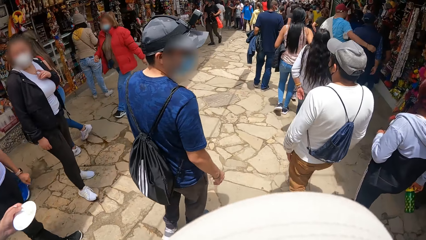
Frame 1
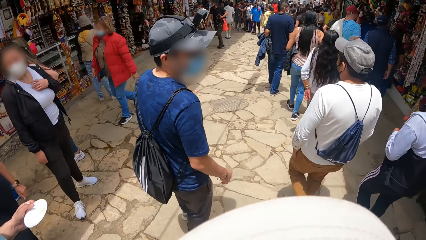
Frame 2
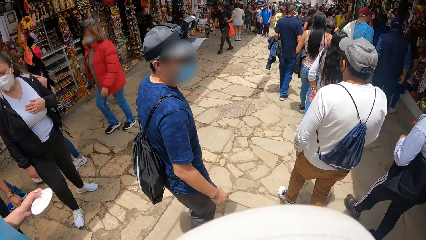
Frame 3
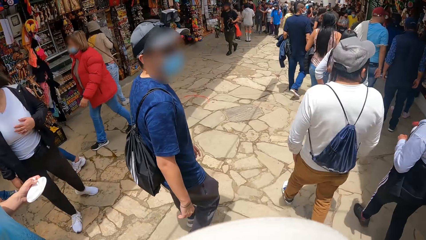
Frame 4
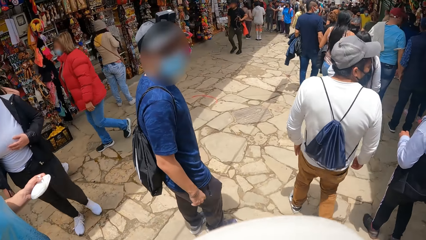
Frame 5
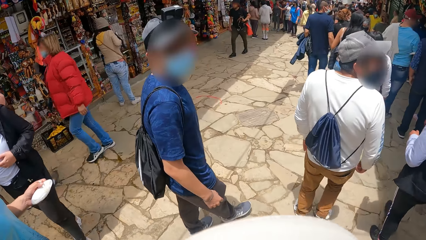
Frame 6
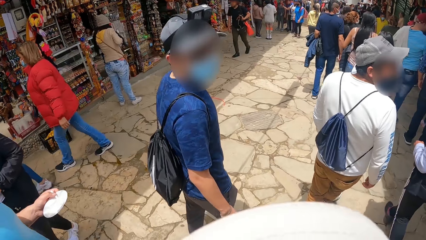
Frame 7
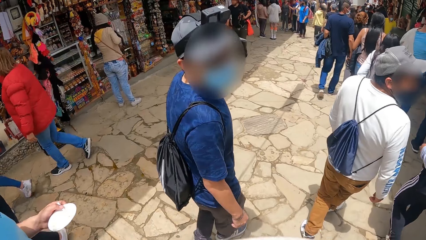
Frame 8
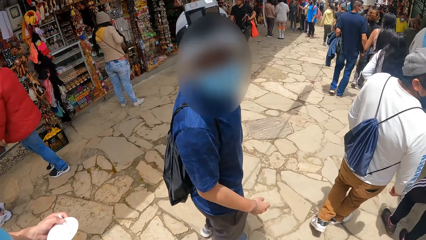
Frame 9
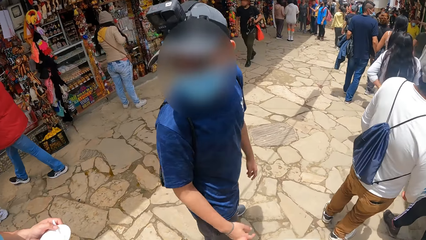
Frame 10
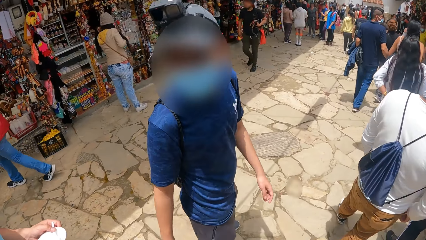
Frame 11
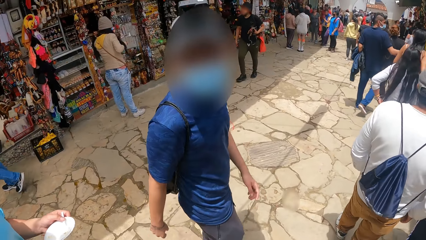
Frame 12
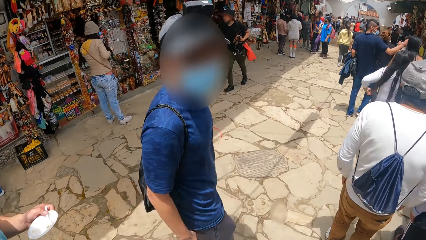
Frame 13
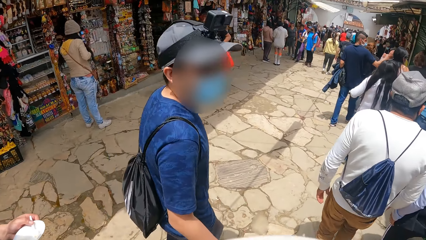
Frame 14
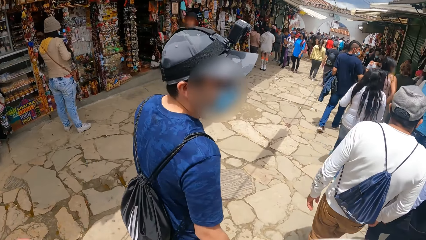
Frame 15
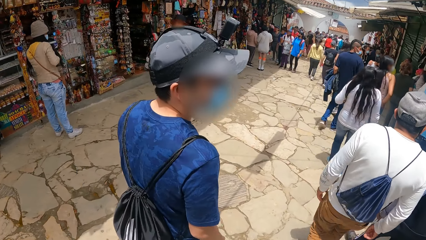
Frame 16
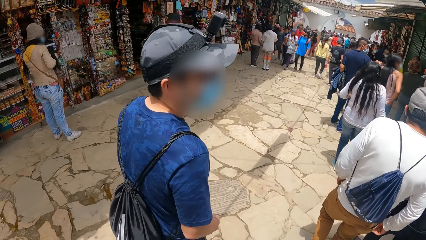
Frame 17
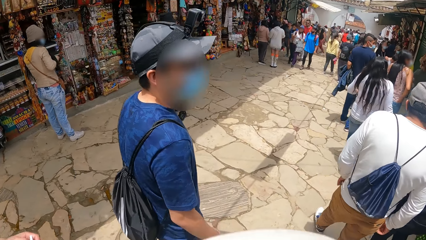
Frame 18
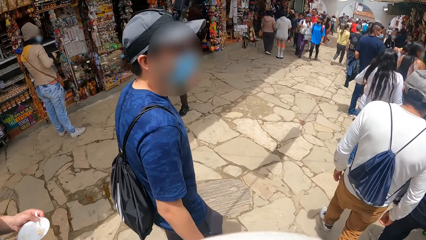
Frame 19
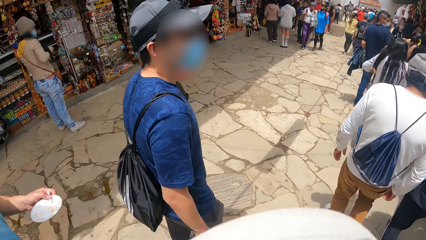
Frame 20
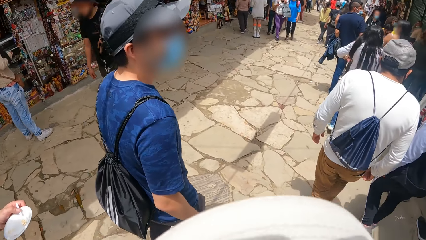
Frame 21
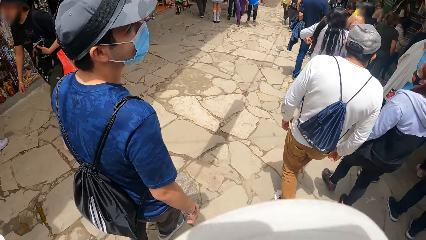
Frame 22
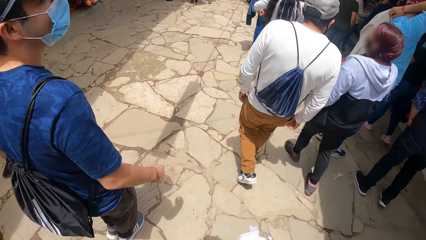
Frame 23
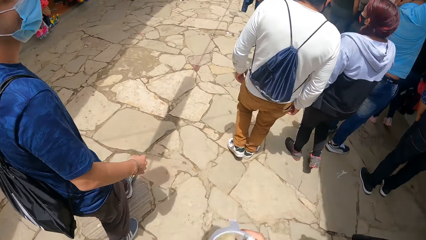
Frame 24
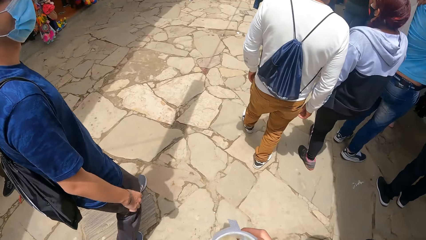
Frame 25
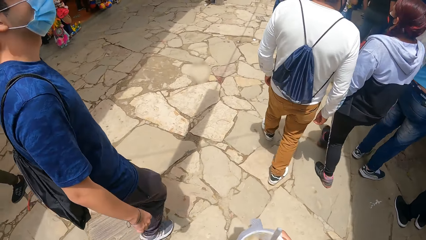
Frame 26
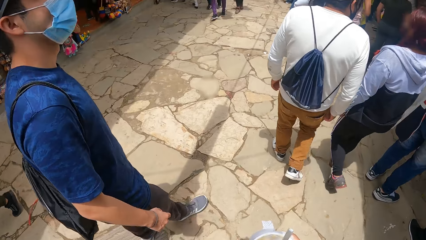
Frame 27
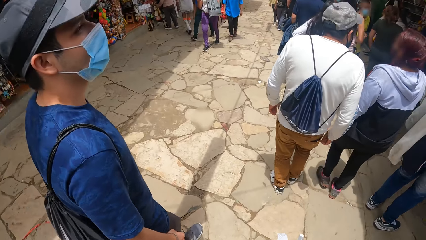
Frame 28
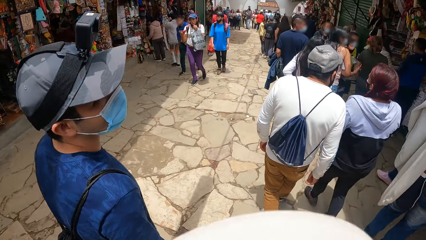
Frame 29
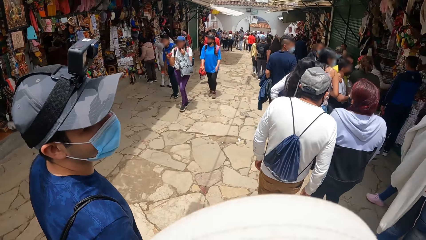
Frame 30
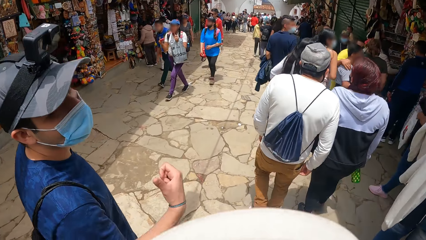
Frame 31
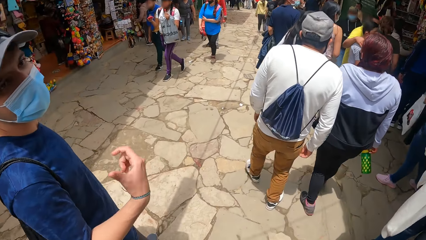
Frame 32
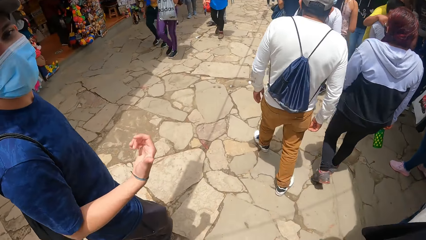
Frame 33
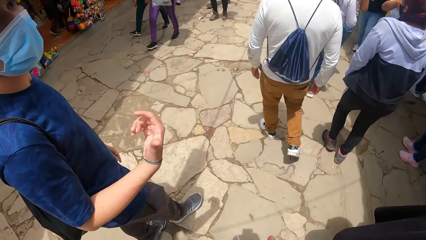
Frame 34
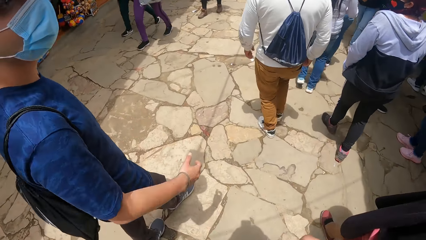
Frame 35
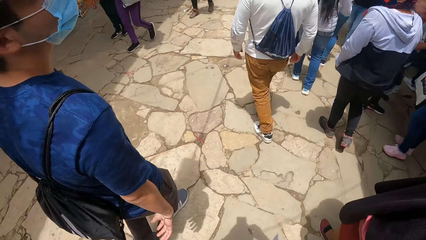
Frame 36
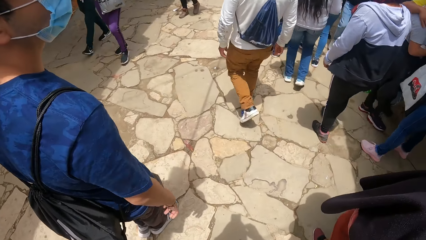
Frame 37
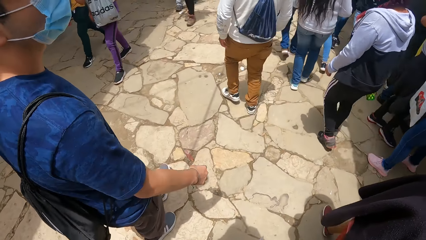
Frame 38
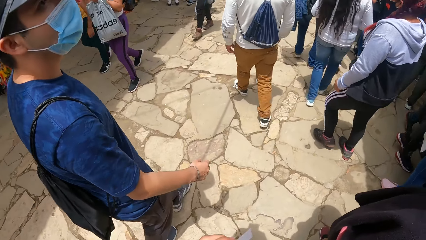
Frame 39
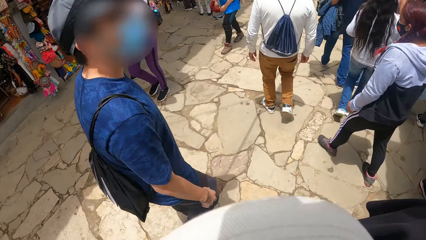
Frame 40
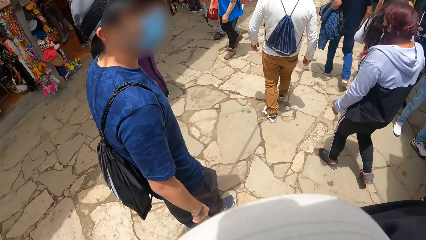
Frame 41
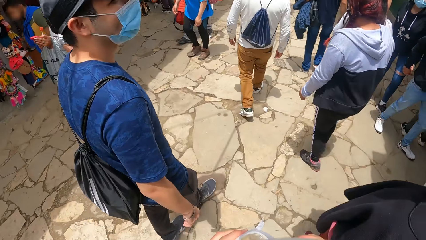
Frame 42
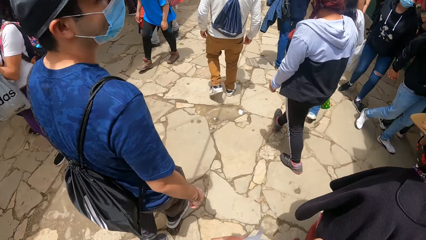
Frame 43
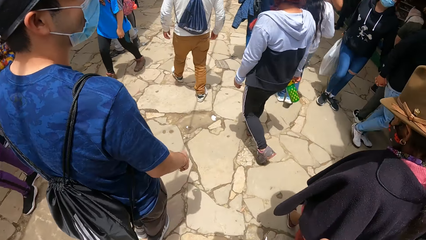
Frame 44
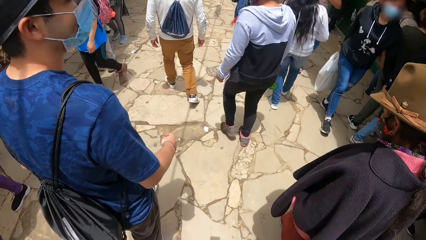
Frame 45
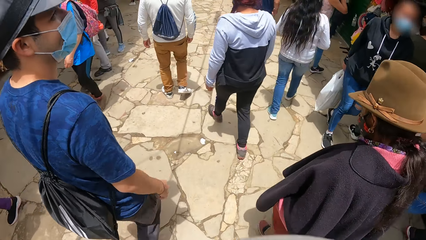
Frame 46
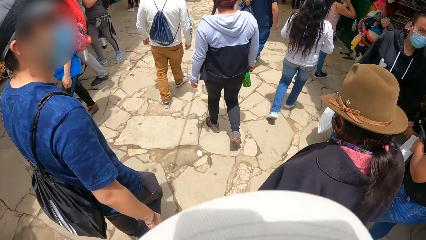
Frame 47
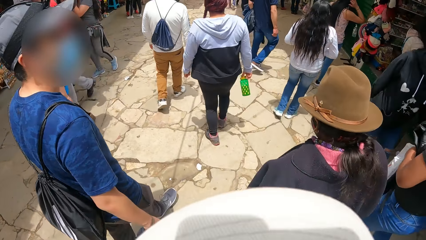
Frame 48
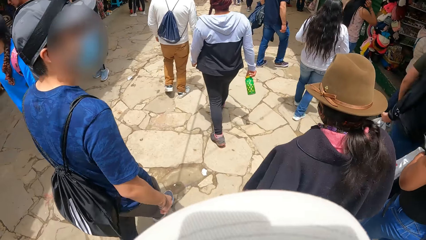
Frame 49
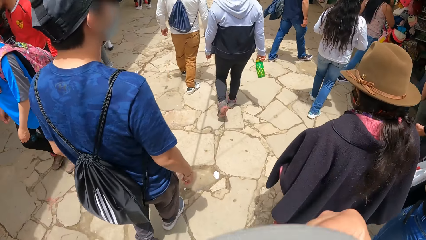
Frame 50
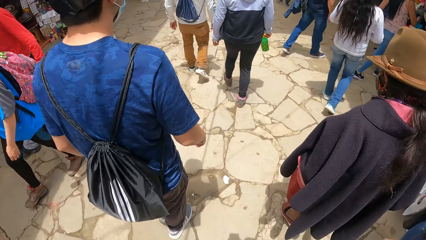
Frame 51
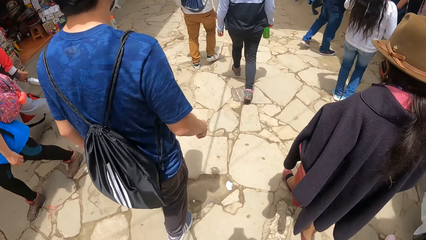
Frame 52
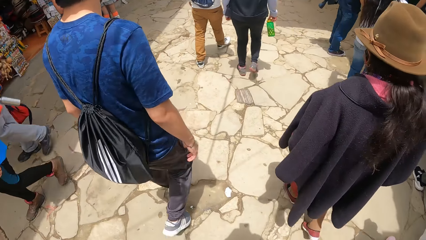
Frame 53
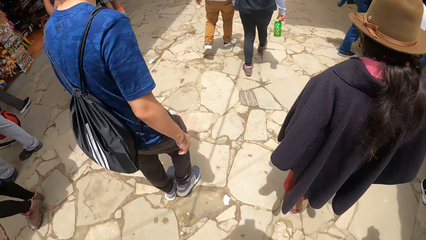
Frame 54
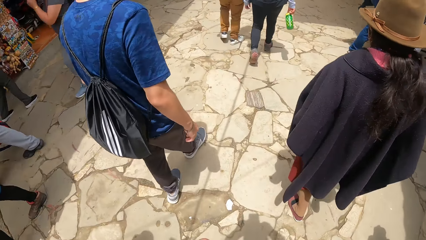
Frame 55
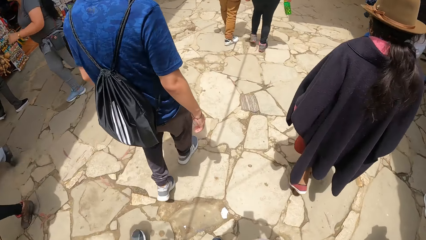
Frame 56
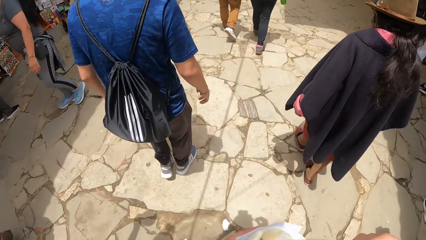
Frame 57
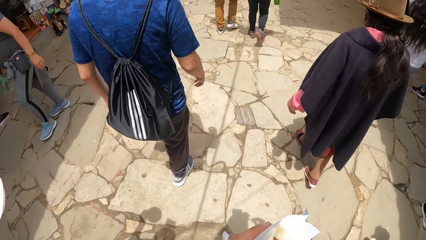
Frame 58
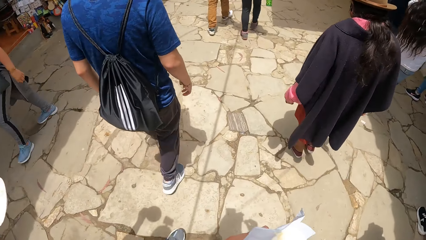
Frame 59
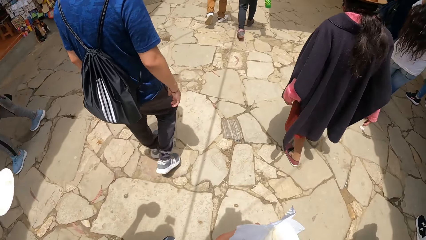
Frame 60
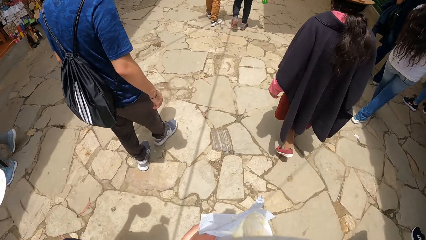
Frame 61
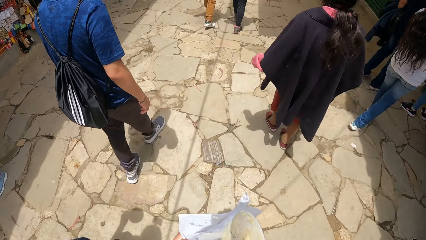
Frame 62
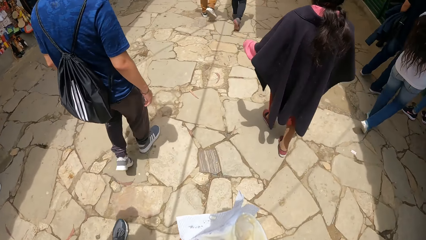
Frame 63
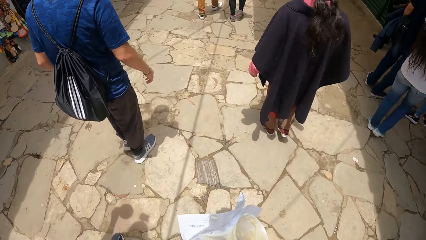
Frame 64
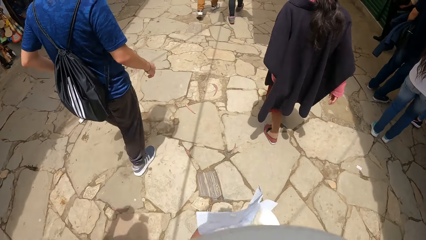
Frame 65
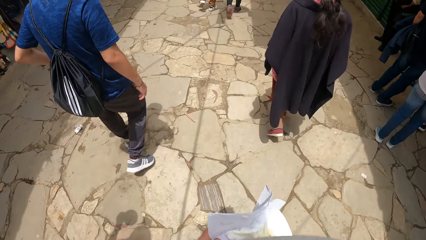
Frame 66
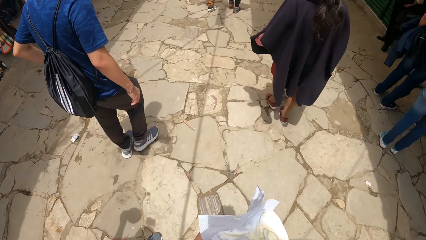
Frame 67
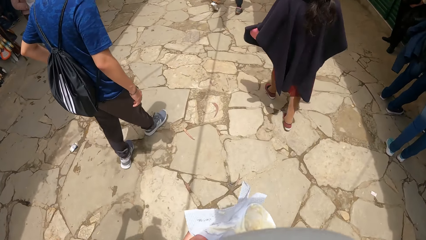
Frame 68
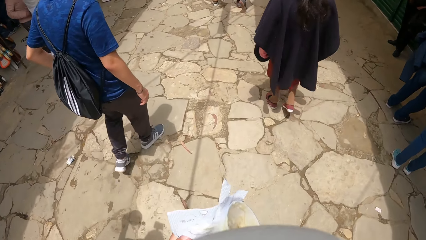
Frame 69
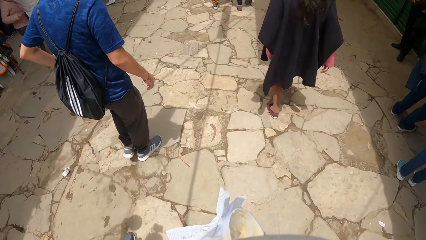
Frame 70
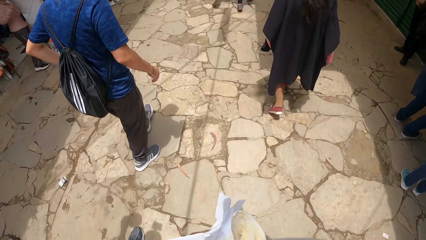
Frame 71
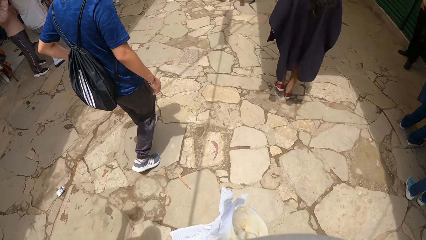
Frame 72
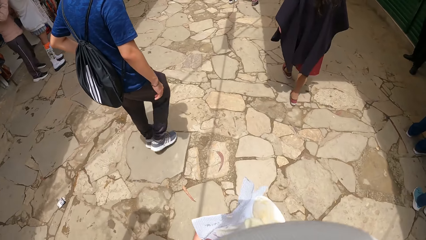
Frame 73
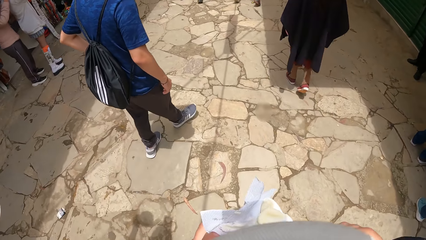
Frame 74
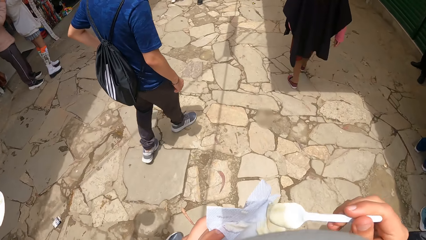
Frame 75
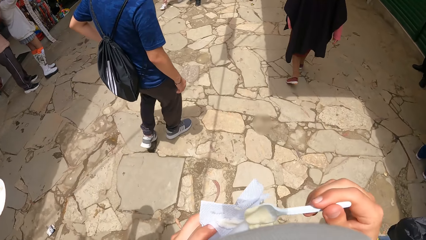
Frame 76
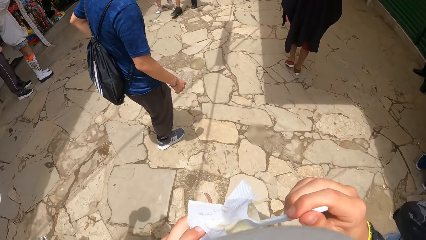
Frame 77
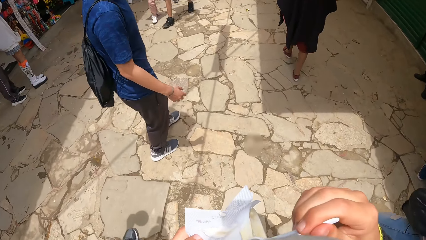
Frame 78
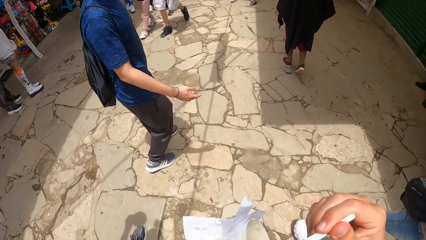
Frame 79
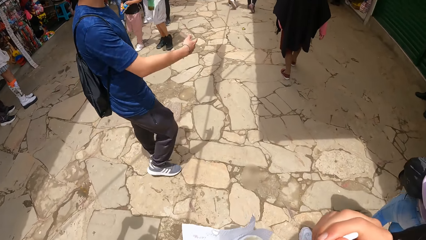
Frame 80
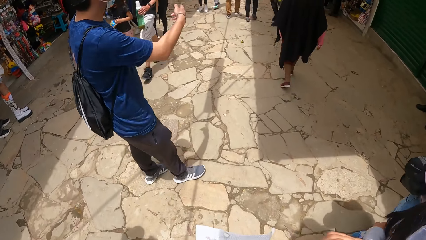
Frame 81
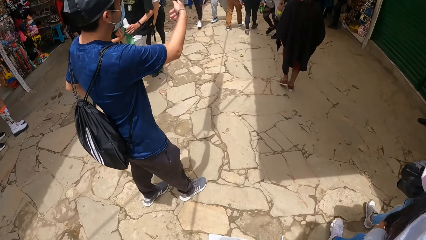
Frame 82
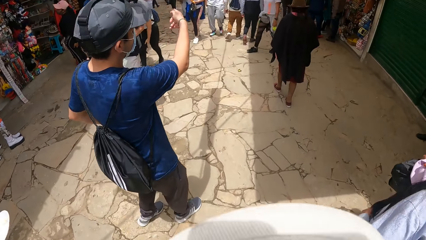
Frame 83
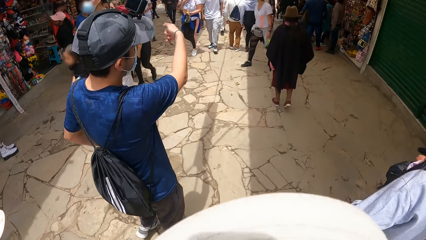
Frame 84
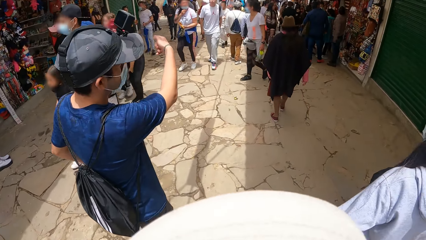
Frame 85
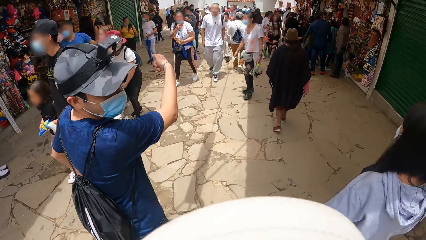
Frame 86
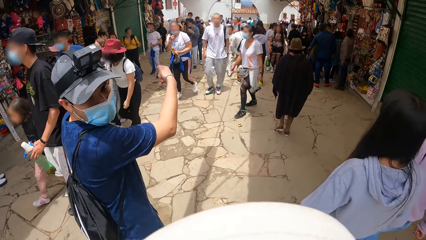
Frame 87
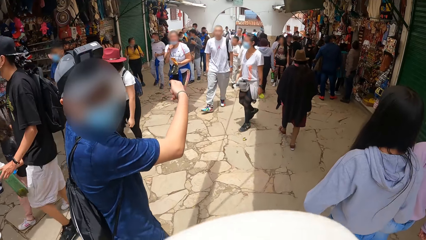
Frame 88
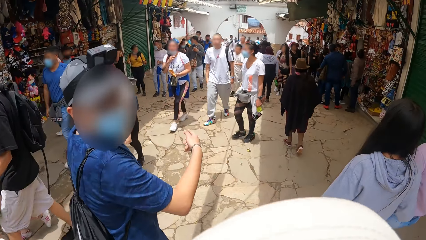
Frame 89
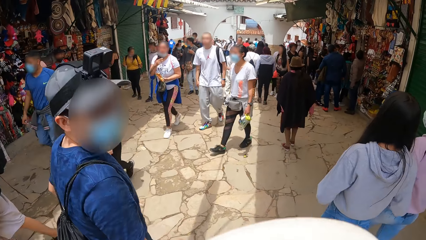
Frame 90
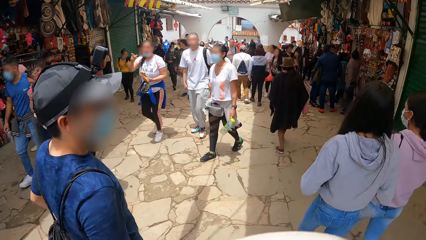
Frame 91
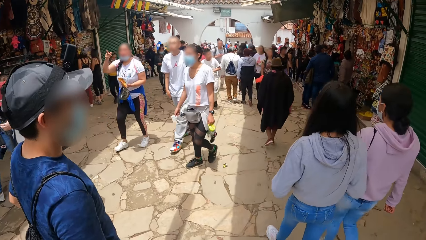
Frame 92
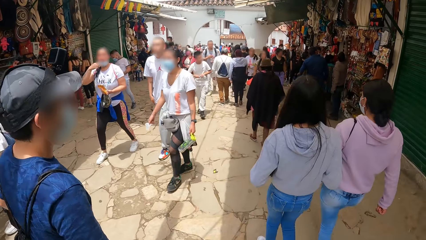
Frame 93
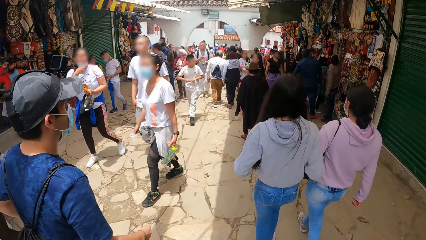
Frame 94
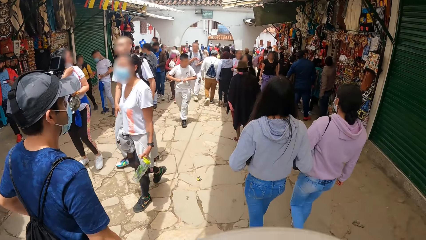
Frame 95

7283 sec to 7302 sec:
The man gesticulates with his right hand. The camera wearer takes the strawberry parfait in his left hand with the spoon in his right hand. He holds the tissue paper in the left hand. The man gesticulates with his right hand and points to something.
